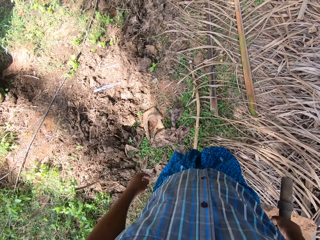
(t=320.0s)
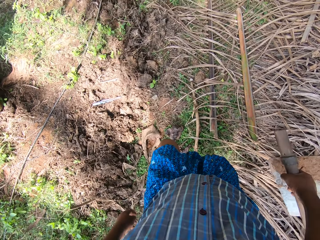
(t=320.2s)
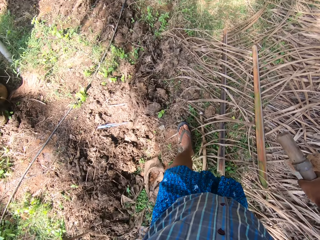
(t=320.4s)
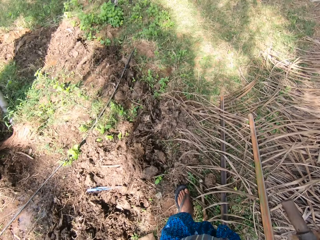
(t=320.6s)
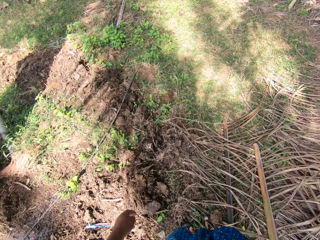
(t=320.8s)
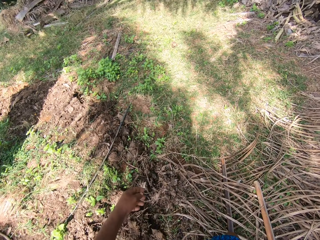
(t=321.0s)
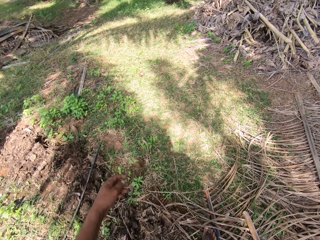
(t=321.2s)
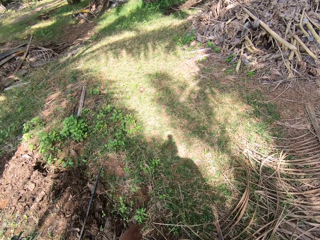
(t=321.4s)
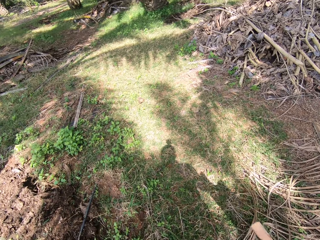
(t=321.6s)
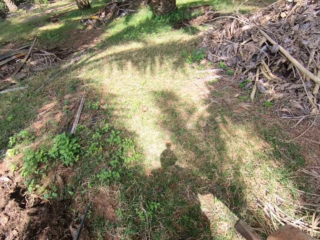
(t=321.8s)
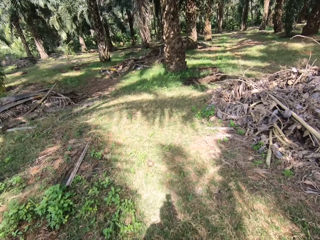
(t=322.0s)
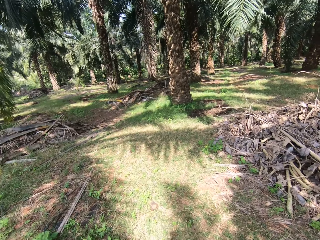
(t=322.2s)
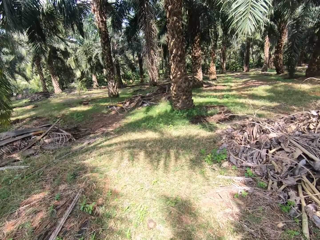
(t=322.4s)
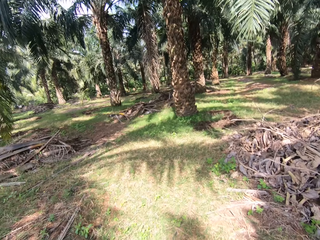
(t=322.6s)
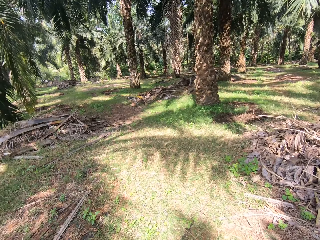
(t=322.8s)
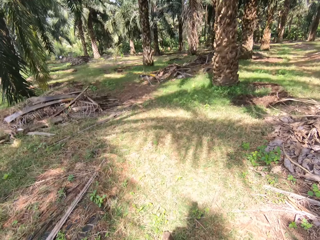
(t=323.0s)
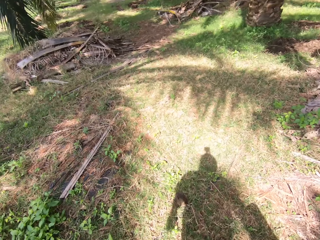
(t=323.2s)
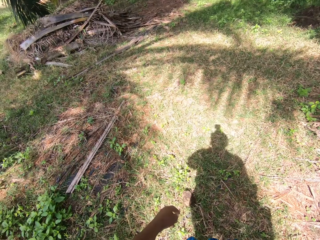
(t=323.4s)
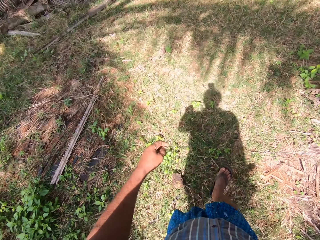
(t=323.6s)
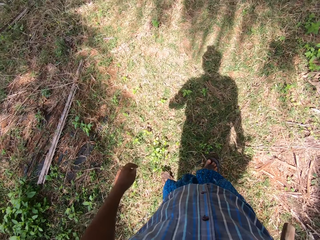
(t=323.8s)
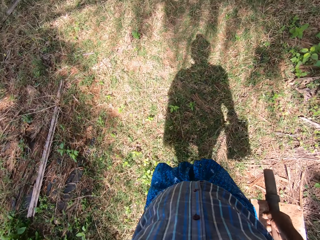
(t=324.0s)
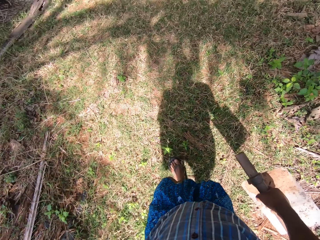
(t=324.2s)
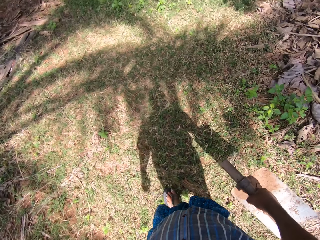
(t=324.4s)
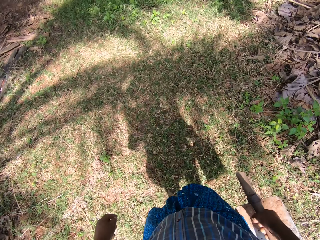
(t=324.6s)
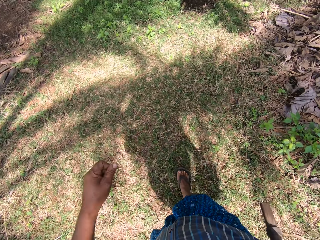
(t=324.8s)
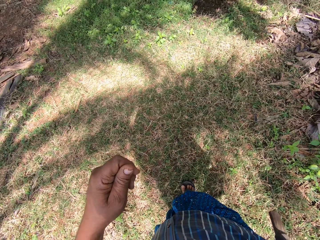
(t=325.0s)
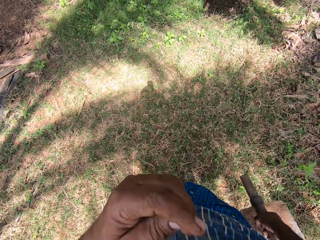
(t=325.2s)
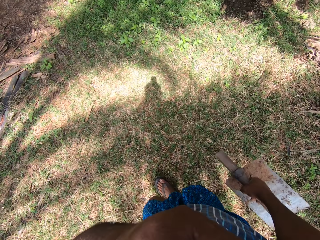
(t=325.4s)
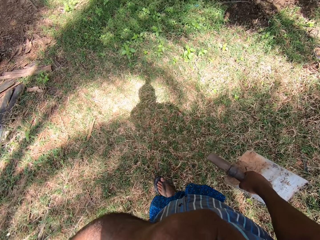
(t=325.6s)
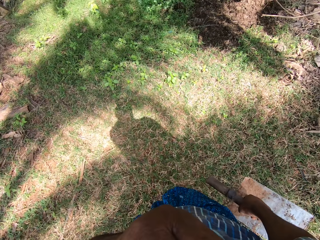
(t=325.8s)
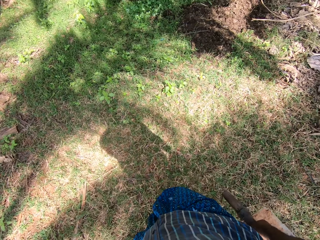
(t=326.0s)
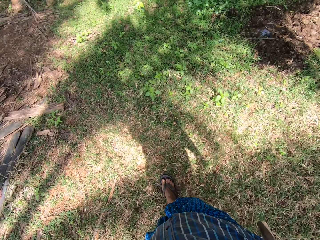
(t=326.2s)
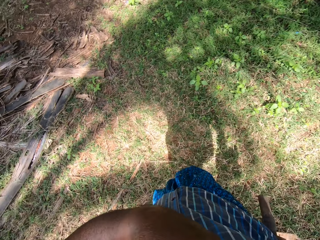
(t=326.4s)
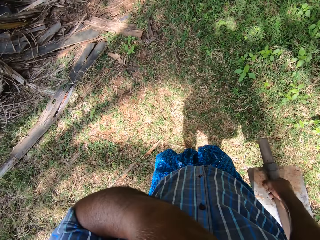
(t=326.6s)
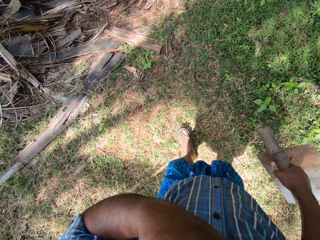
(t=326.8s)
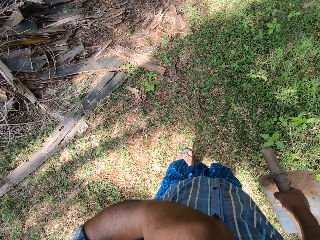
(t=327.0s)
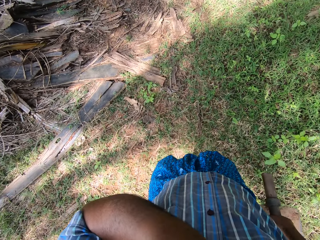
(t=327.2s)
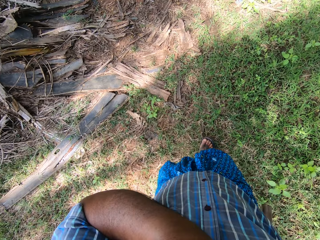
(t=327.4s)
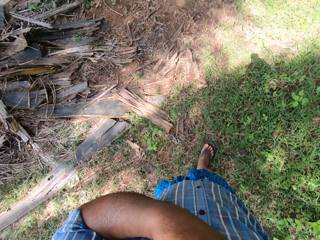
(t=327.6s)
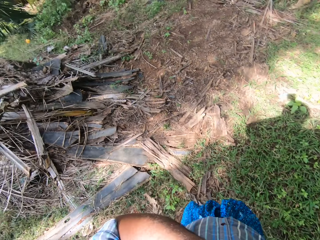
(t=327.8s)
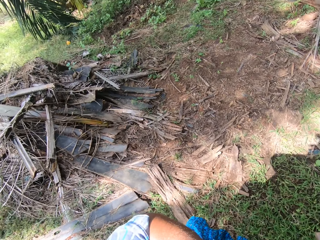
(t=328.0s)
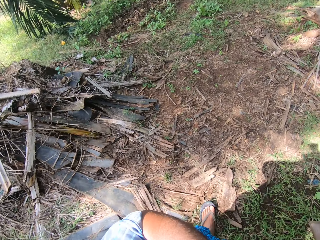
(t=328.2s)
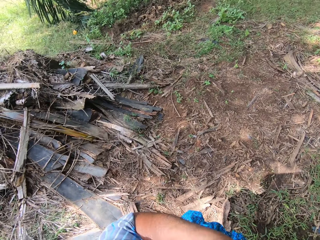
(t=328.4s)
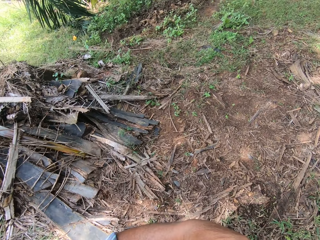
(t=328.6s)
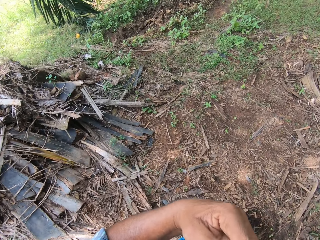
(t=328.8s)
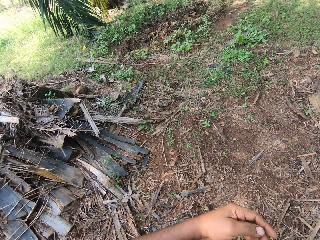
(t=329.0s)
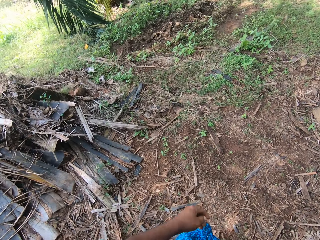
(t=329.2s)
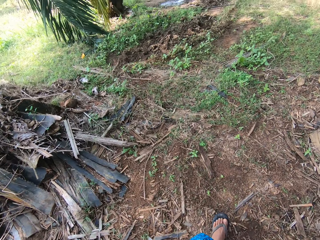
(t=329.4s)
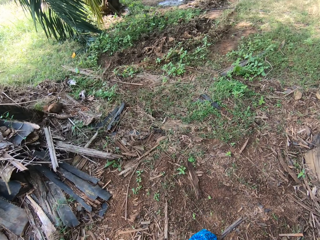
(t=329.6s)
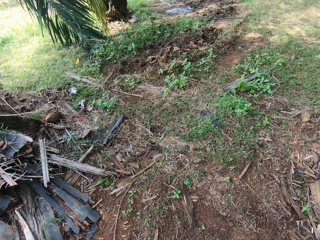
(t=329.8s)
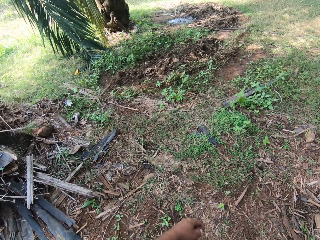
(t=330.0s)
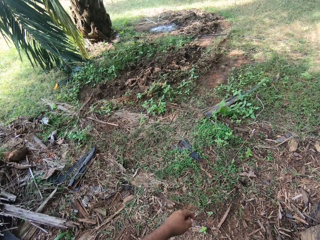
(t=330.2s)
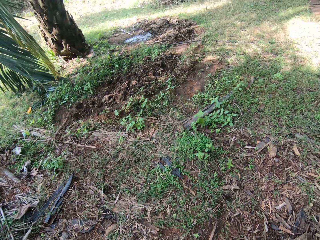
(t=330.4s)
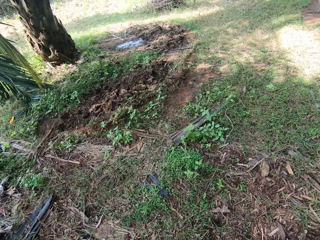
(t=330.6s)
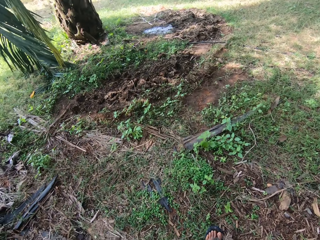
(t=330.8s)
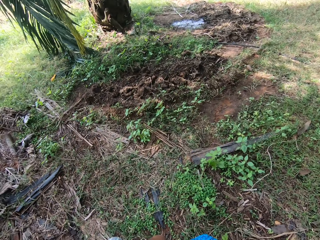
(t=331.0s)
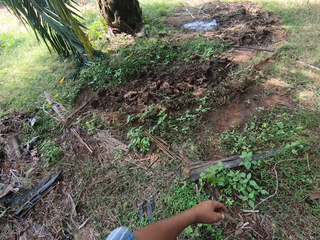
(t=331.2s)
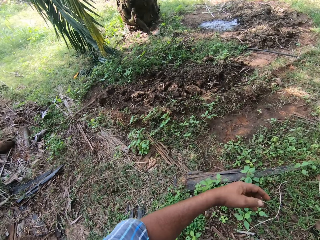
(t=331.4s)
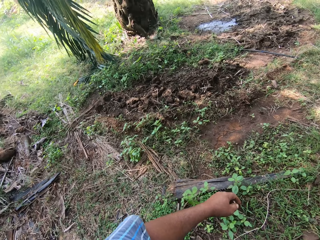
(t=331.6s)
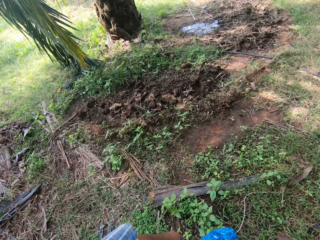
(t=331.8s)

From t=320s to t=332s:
The camera wearer cleans his face with his left hand. He moves his hand. He walks.

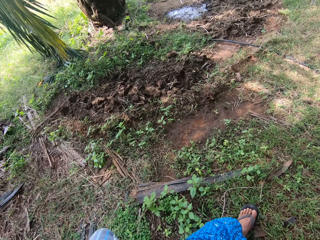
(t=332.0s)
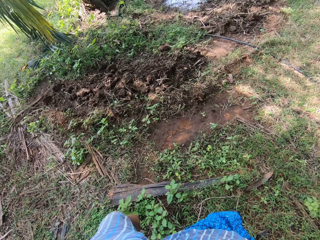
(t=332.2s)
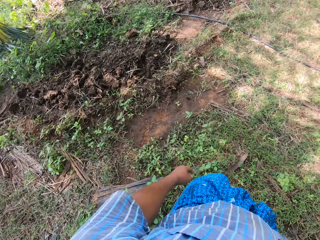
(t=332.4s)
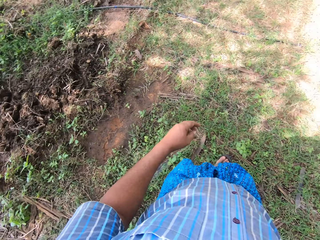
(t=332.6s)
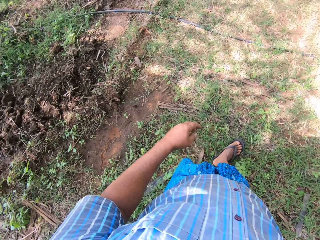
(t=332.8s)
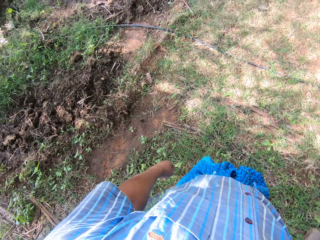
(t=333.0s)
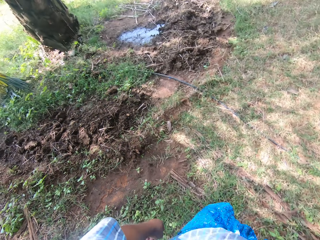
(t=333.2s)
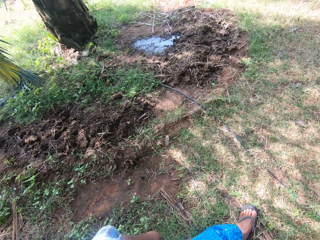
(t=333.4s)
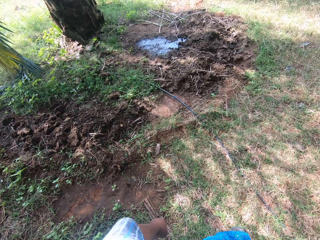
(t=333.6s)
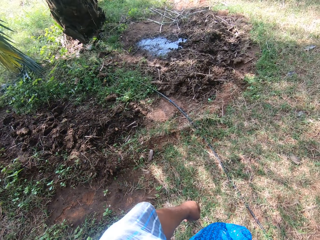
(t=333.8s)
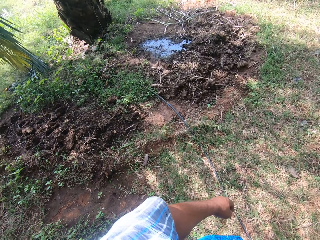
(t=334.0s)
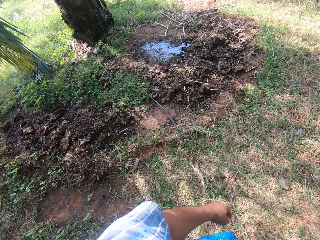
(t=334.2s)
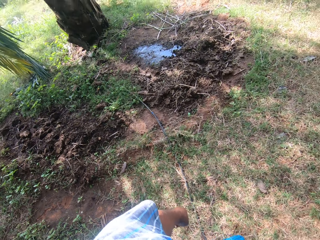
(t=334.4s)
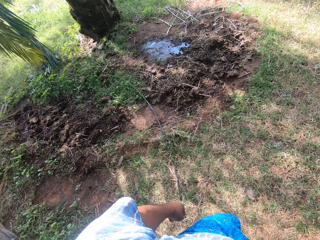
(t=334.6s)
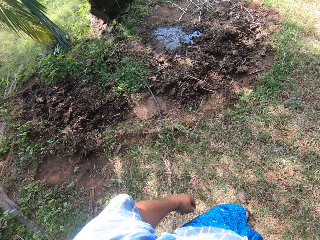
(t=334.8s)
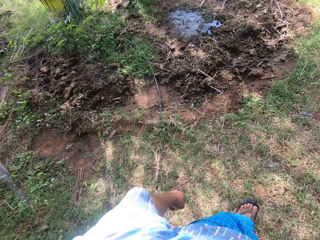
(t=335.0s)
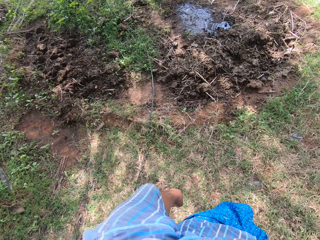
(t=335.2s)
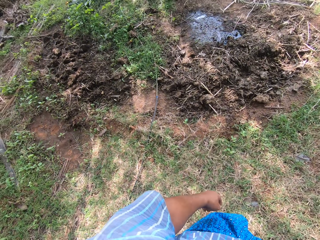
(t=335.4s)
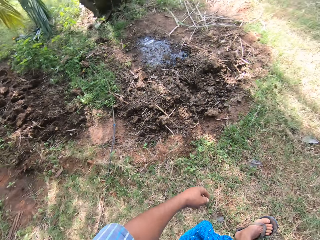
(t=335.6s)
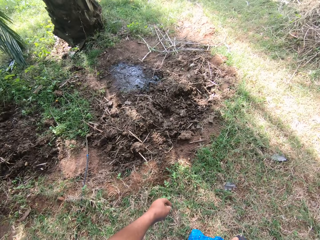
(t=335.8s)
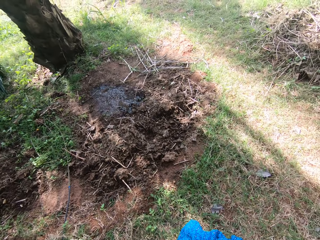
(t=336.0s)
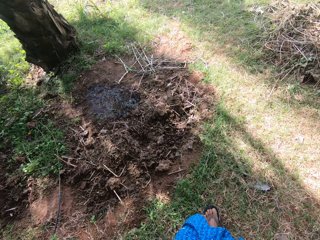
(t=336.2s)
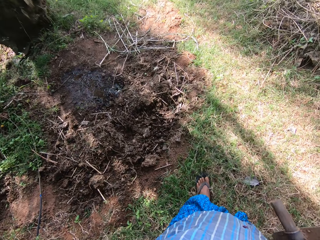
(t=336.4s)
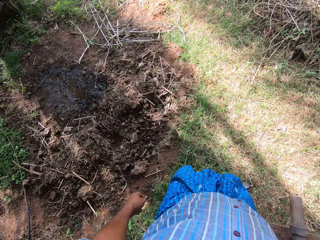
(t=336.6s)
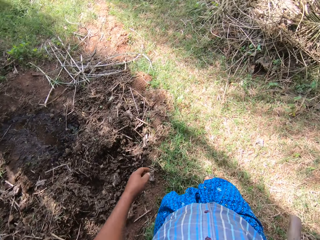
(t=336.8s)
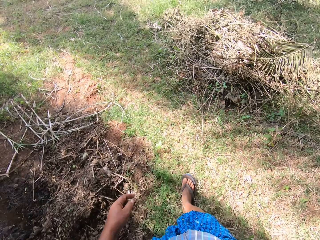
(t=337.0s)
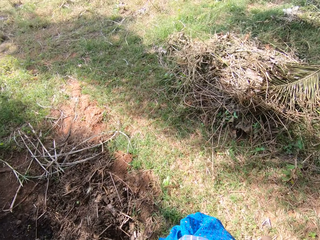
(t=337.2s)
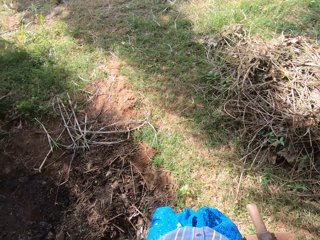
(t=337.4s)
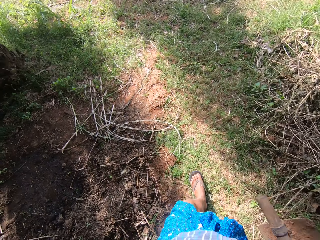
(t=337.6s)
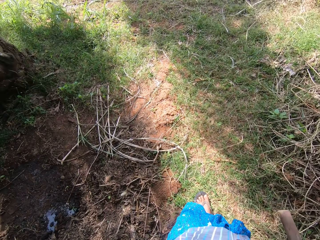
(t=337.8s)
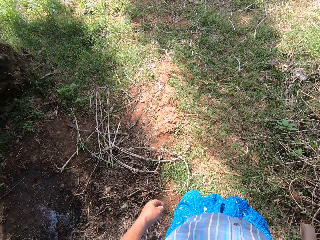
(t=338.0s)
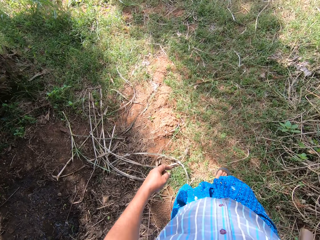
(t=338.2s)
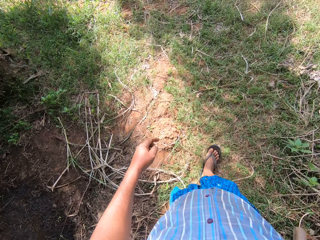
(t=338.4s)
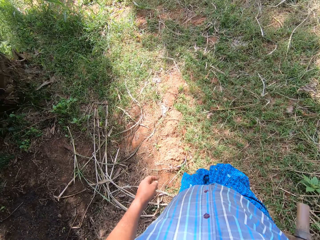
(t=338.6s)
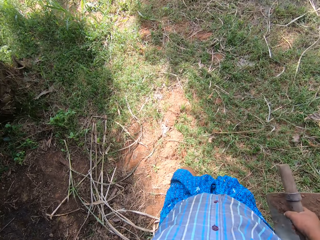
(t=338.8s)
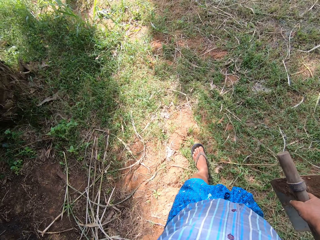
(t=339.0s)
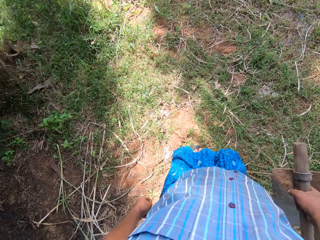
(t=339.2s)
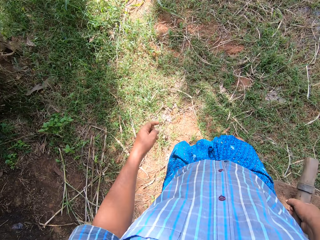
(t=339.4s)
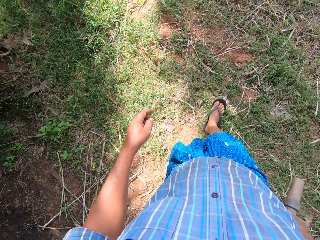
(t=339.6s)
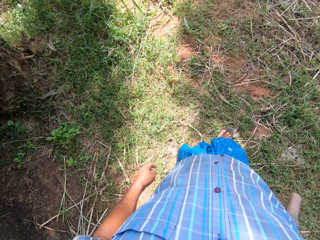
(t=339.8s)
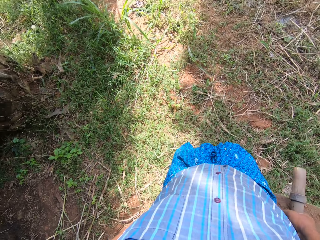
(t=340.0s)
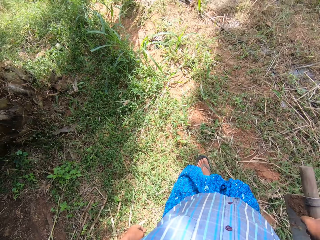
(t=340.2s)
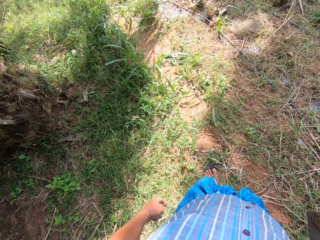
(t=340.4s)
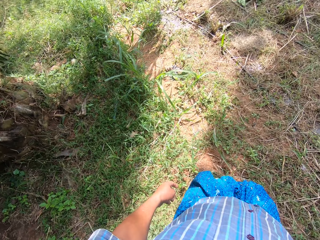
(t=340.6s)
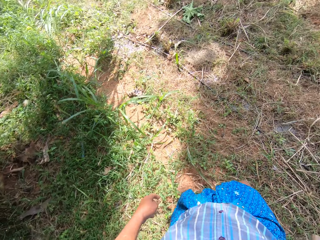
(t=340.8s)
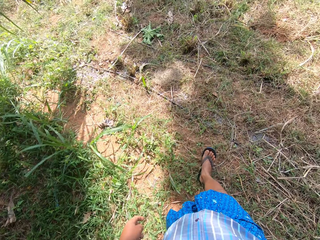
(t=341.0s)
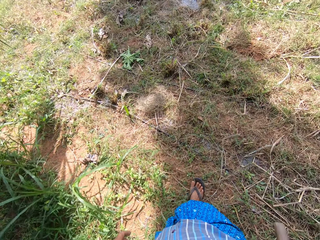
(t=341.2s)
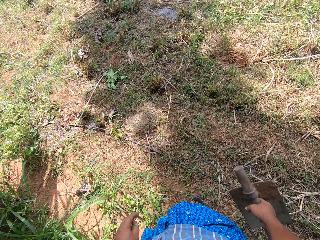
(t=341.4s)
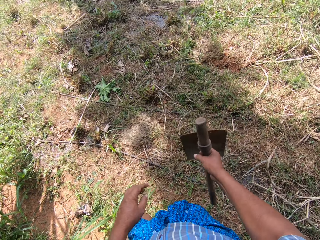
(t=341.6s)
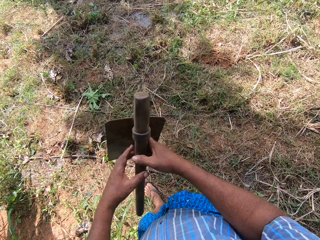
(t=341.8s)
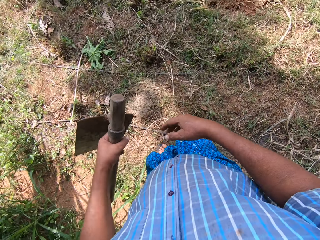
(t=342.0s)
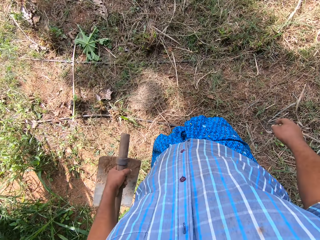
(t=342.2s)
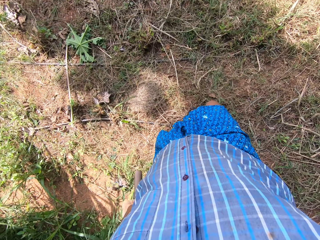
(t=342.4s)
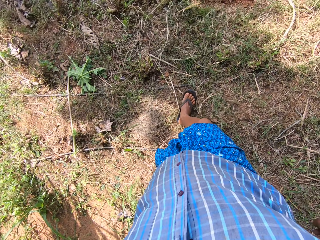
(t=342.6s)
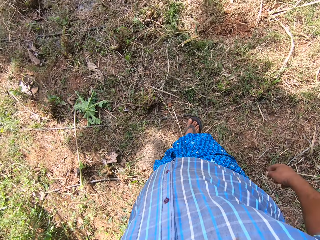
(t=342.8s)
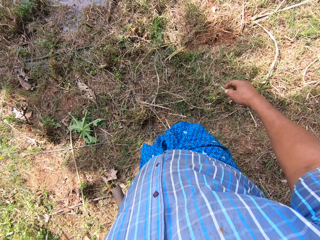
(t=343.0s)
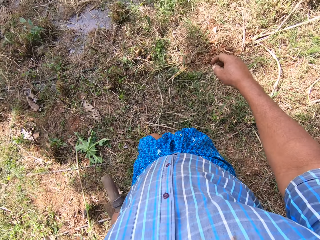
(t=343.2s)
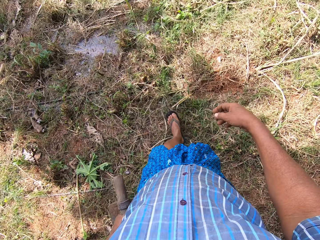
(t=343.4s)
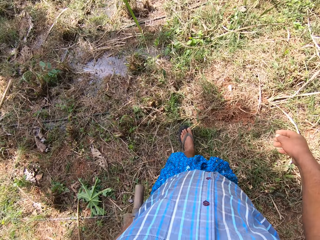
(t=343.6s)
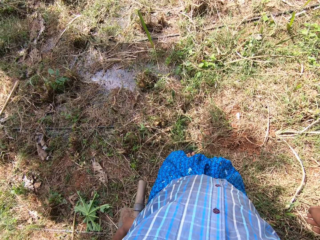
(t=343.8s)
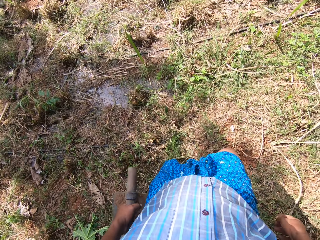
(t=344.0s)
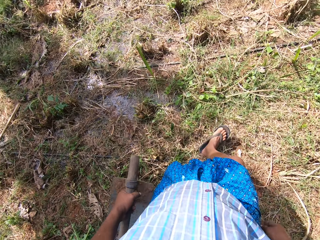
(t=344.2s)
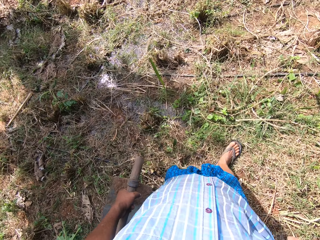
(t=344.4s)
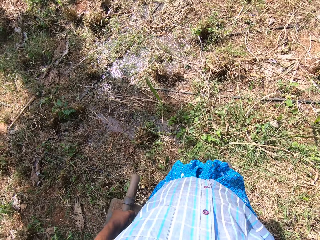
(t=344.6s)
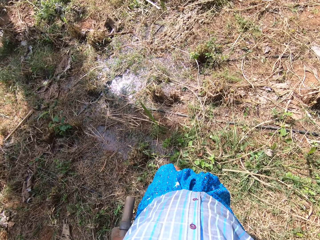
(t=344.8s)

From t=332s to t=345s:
The camera wearer passes the hoe to his left hand. He walks.
